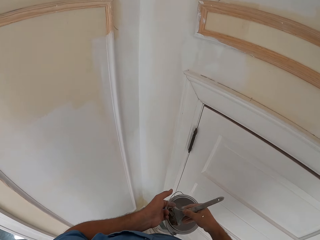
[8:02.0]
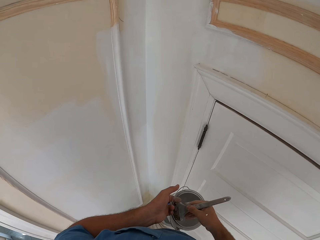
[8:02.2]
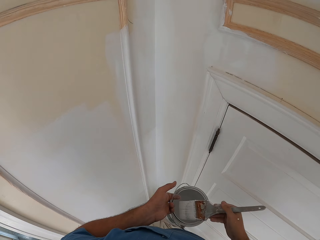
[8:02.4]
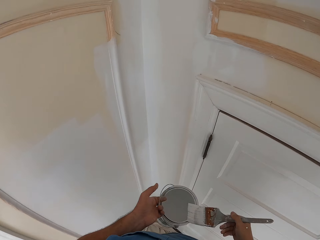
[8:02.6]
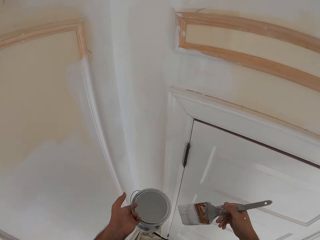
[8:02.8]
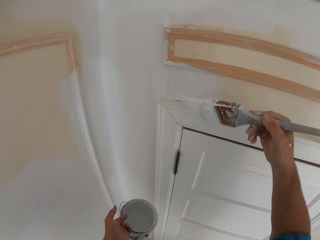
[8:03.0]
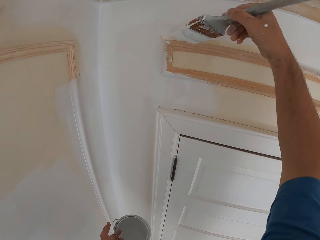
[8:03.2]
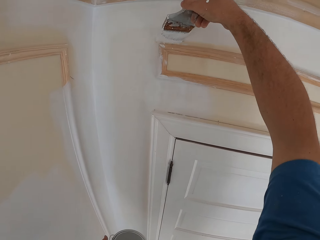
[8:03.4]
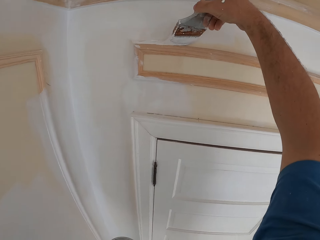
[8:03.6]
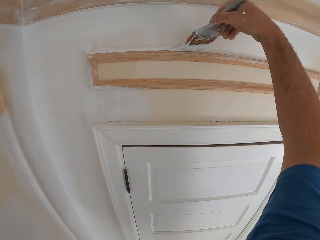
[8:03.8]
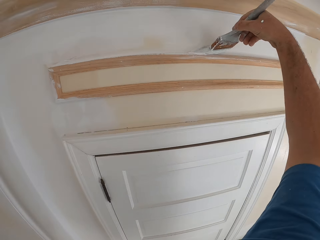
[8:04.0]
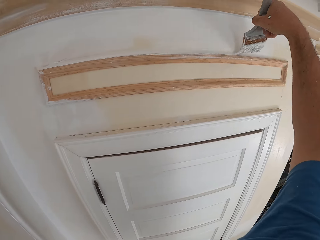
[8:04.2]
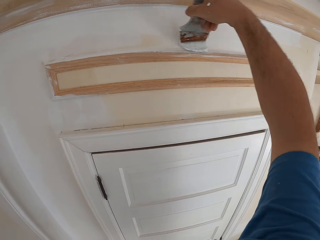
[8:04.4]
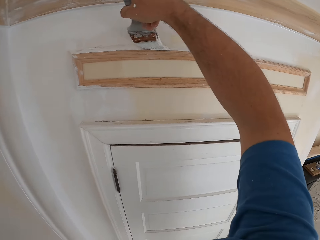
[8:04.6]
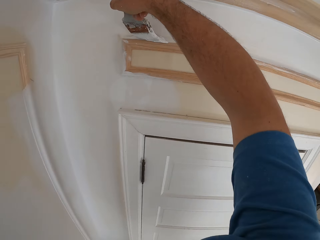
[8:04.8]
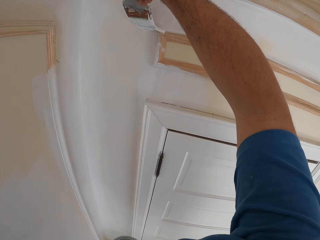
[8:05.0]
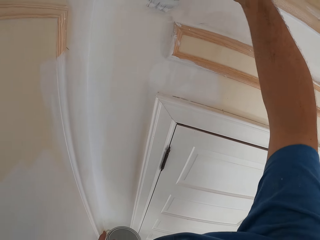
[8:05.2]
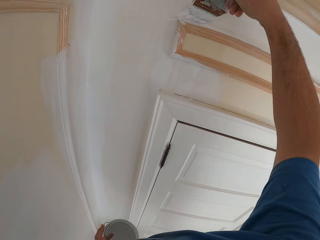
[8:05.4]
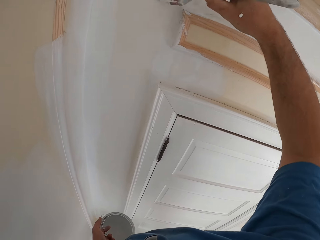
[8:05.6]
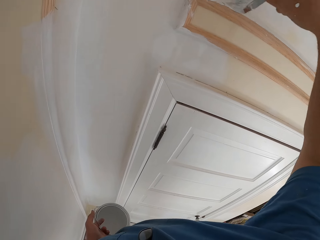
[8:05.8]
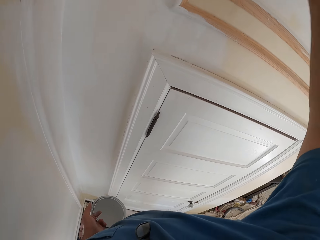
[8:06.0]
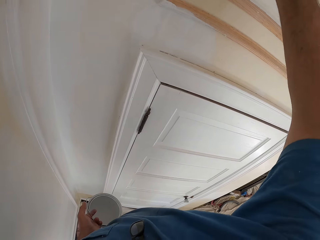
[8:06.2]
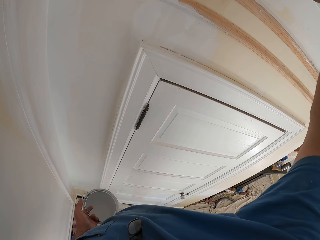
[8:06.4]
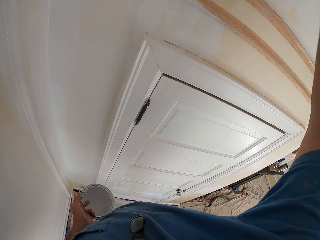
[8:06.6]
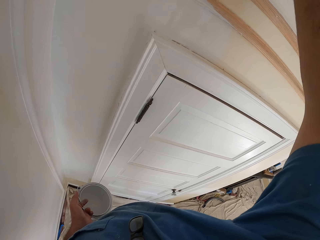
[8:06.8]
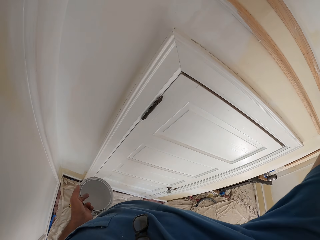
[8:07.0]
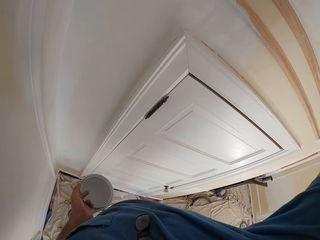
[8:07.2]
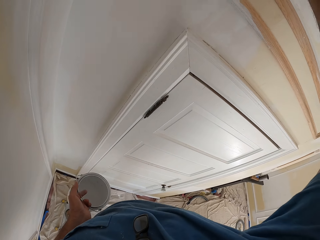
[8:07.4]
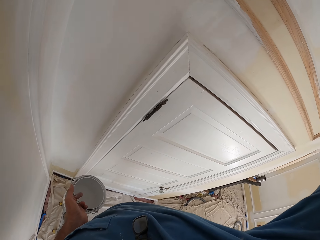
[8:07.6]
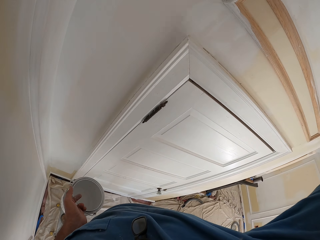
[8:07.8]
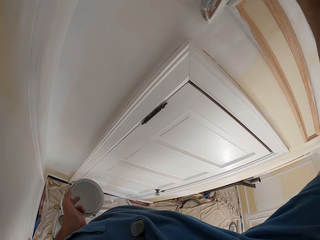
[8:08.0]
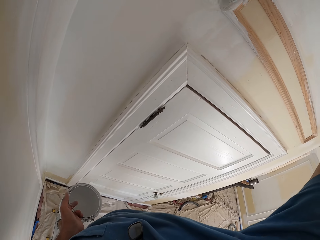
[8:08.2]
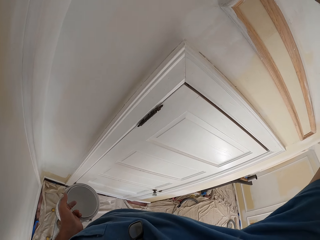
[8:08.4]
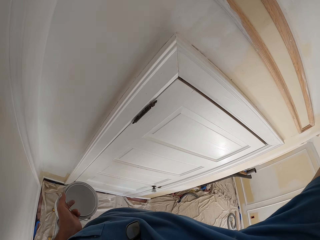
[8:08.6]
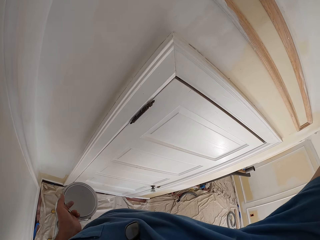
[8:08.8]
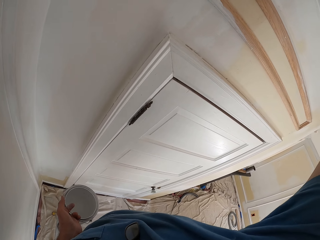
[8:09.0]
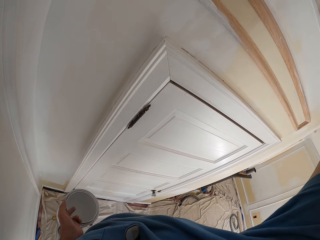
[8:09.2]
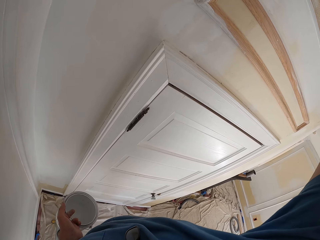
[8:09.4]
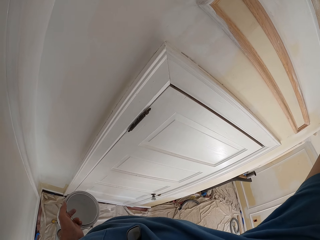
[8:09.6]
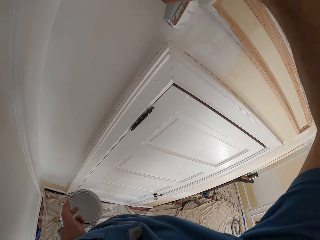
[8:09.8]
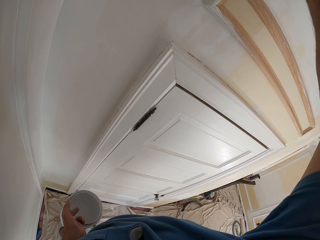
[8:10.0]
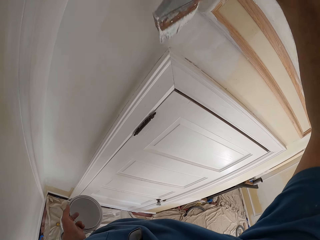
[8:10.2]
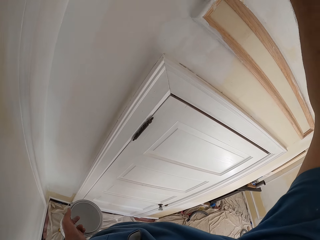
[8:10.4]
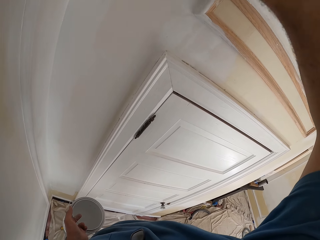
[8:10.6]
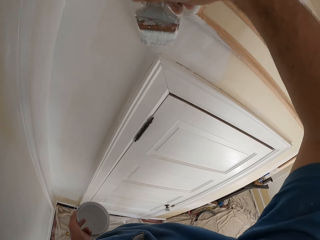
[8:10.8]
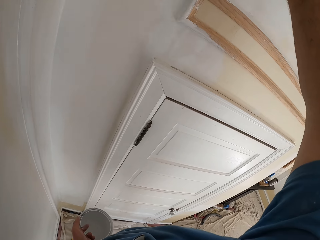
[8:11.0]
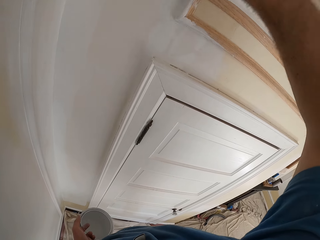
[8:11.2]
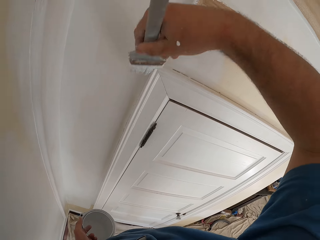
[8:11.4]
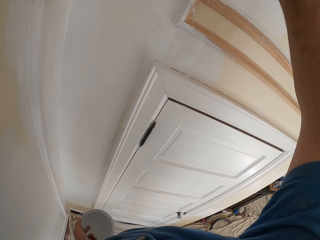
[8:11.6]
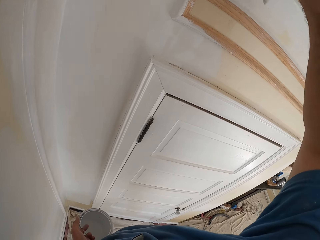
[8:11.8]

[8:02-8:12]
The camera wearer dips the paint brush into the paint can. He paints the room wall with the paint brush in his right hand.

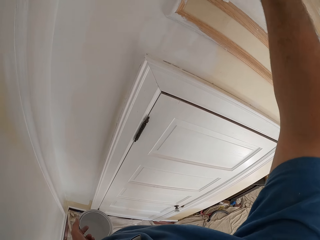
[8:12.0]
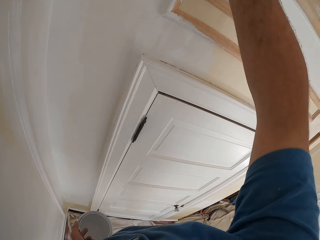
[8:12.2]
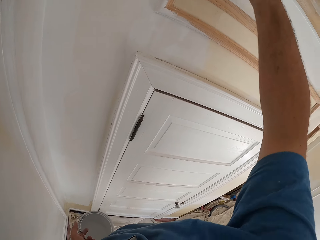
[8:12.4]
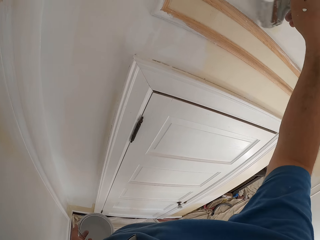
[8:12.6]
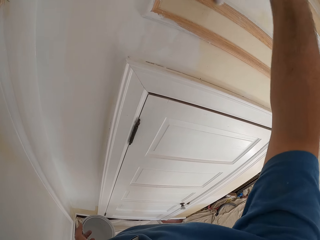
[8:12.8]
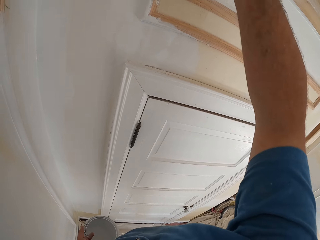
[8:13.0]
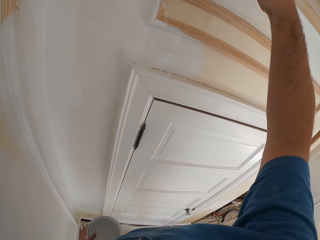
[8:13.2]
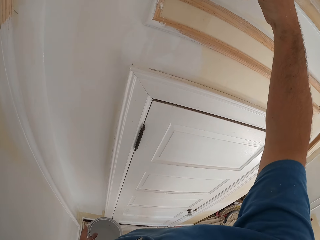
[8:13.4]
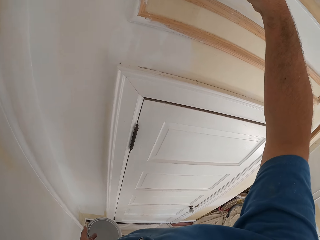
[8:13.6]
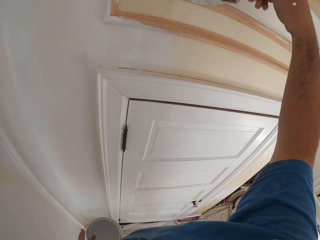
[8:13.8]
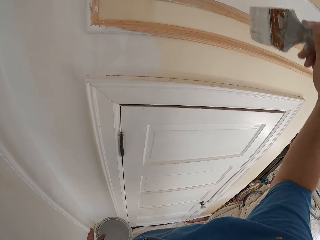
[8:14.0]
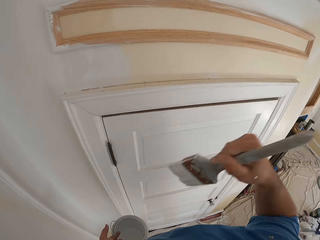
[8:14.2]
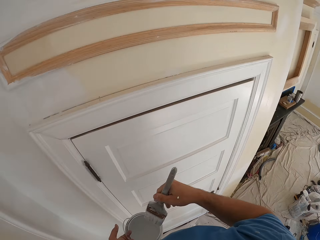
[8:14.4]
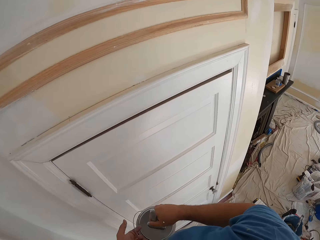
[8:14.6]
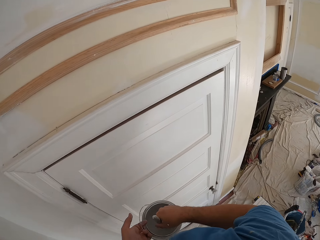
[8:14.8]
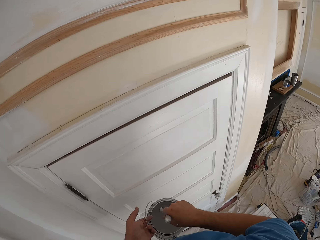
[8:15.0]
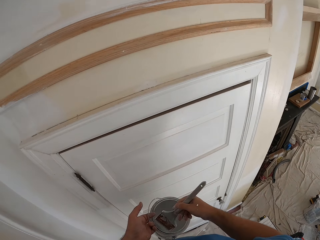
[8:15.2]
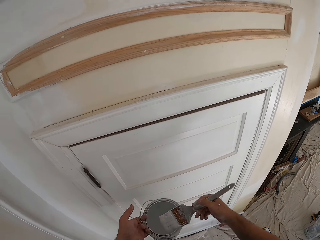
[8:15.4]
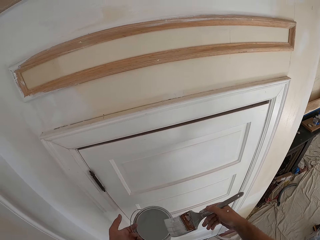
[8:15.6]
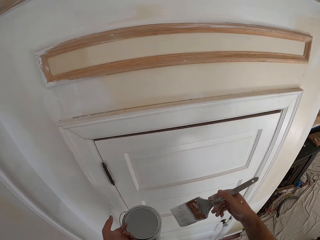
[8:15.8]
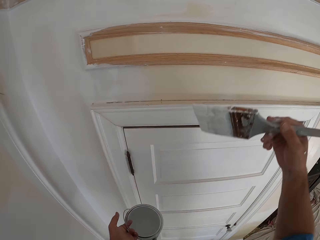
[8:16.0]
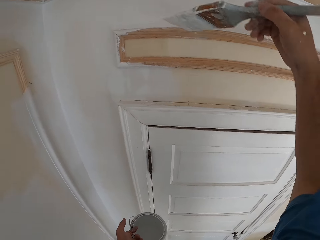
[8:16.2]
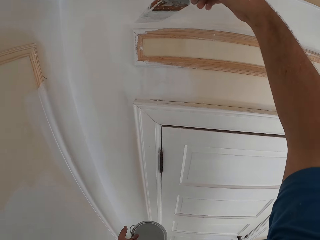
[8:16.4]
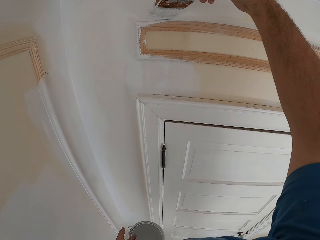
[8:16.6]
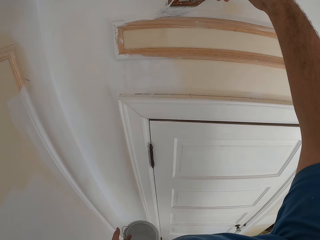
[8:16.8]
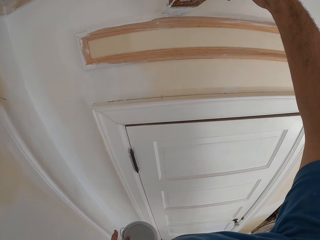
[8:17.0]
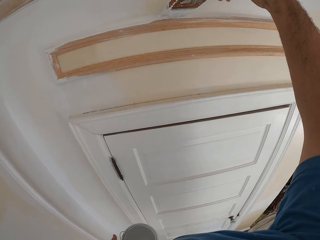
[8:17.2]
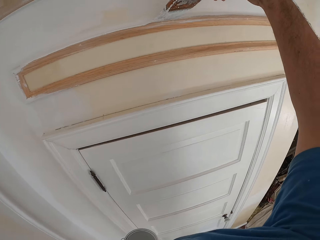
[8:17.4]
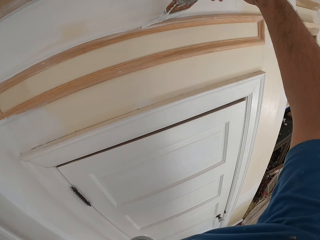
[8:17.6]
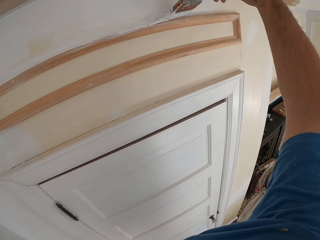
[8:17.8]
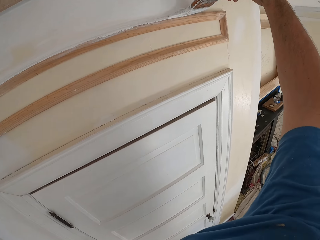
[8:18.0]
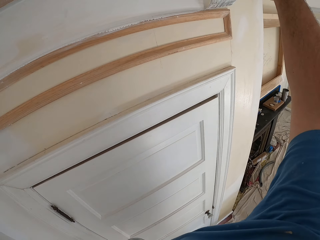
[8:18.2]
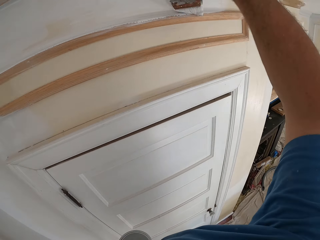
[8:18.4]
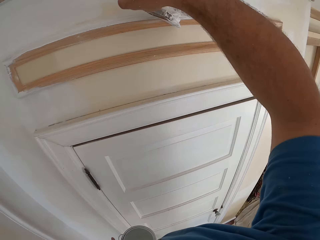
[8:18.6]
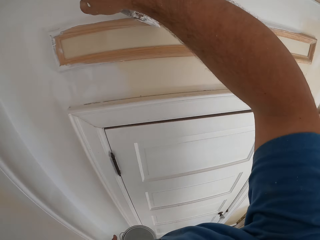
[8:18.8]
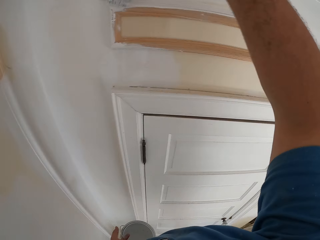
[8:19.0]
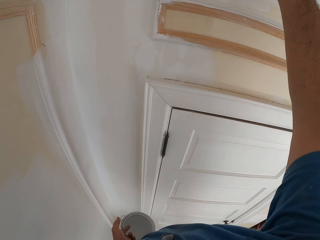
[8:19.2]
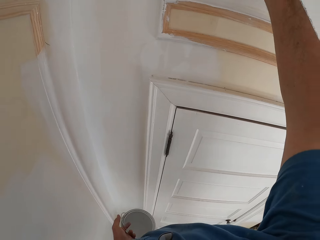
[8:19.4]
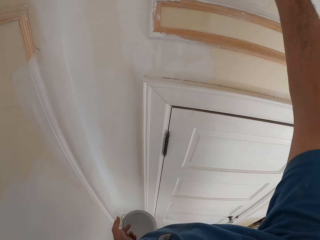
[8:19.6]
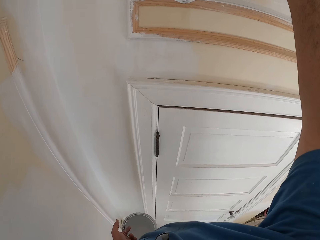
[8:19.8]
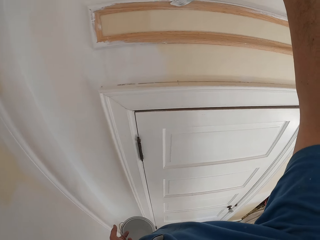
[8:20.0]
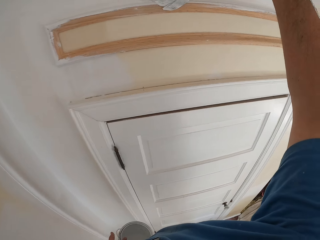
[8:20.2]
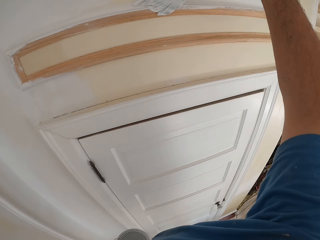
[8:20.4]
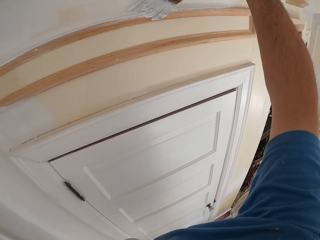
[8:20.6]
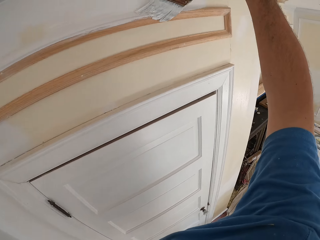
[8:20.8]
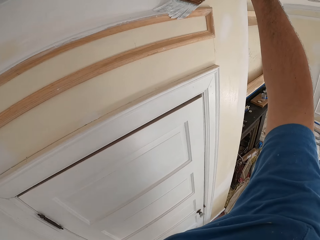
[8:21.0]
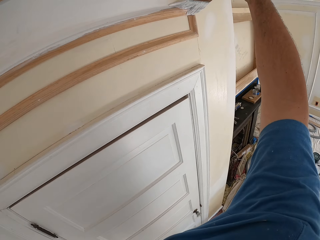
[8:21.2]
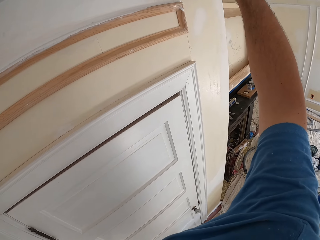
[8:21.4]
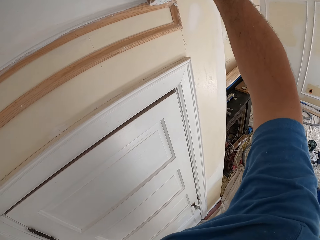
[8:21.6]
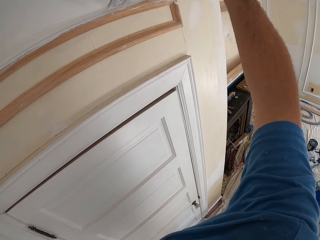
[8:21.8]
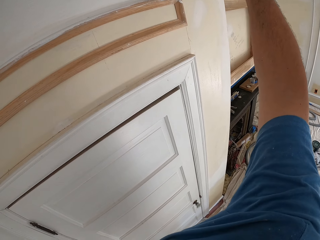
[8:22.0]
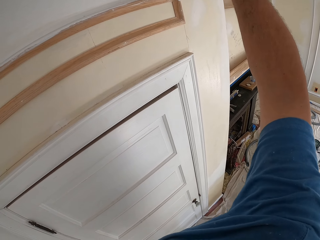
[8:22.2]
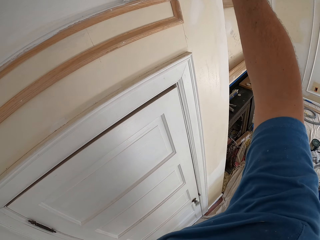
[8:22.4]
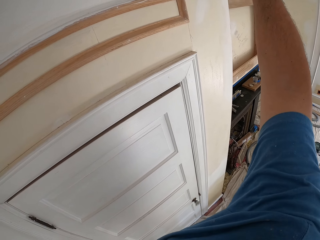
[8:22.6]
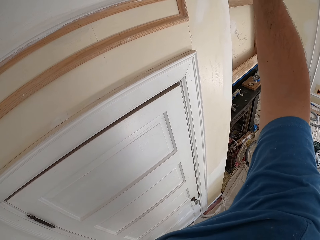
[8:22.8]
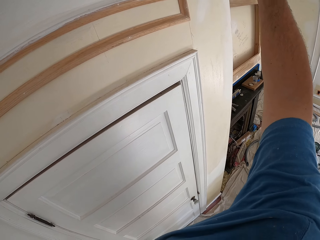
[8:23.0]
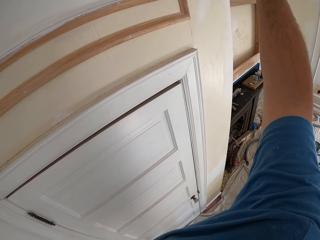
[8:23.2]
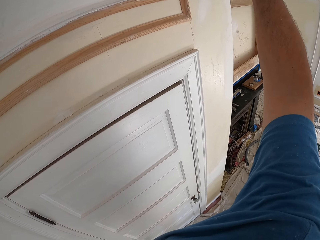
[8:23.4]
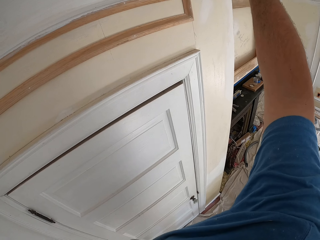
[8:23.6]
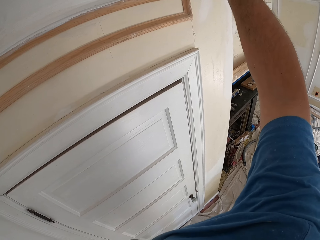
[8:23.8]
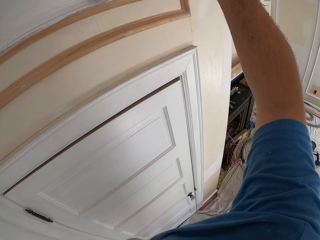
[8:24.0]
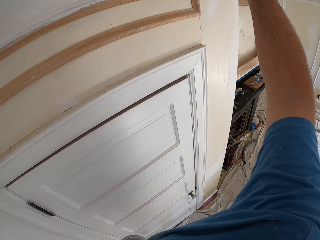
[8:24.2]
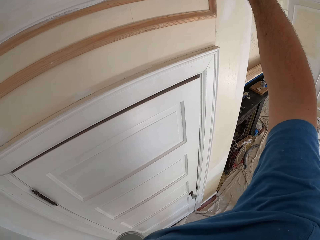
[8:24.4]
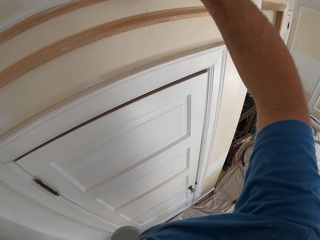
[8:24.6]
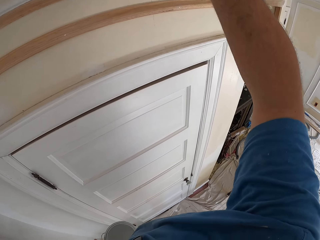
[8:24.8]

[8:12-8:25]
The camera wearer dips the paint brush into the paint can. He paints the room wall with the paint brush in his right hand.
